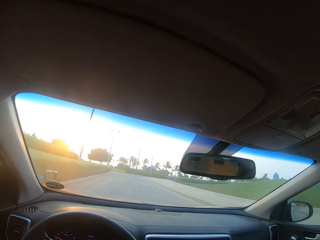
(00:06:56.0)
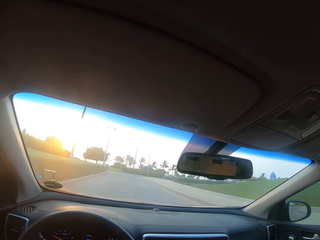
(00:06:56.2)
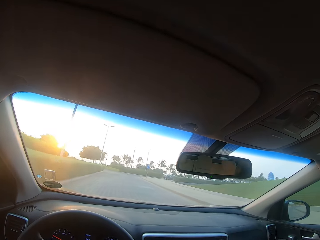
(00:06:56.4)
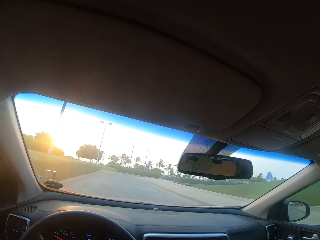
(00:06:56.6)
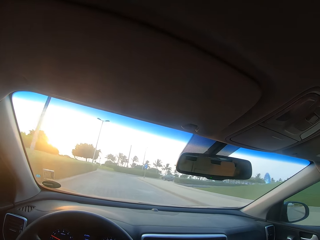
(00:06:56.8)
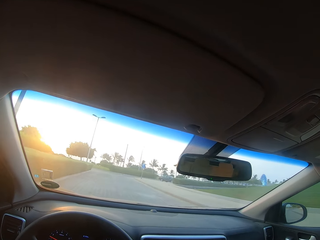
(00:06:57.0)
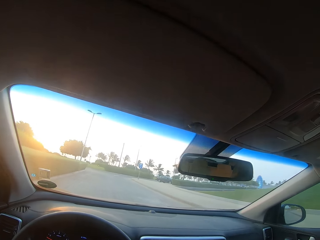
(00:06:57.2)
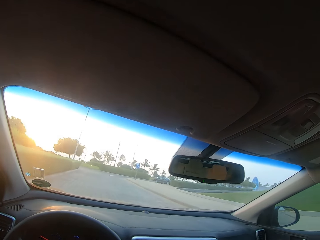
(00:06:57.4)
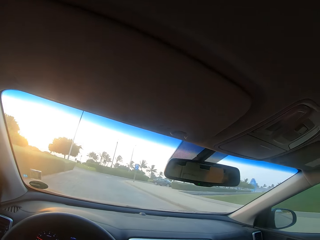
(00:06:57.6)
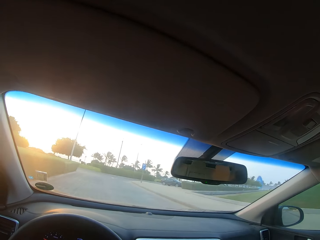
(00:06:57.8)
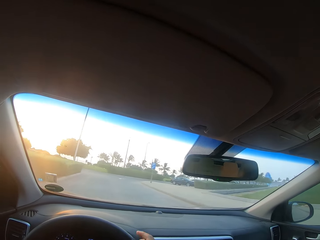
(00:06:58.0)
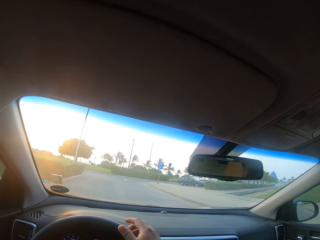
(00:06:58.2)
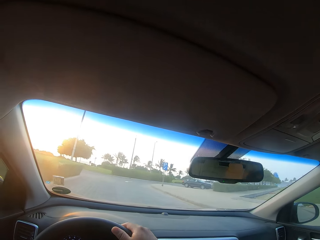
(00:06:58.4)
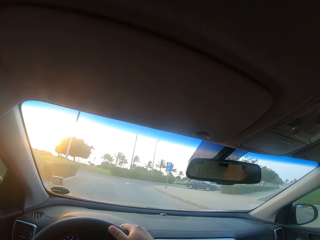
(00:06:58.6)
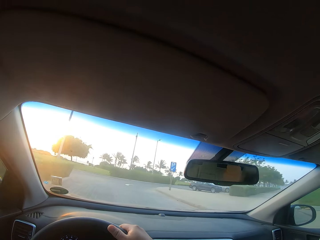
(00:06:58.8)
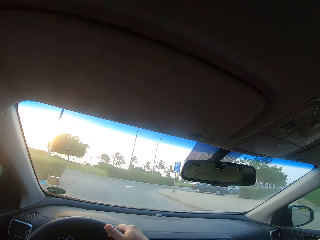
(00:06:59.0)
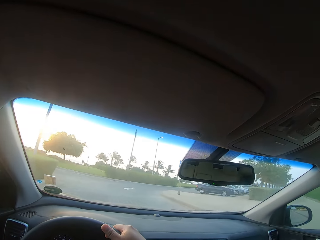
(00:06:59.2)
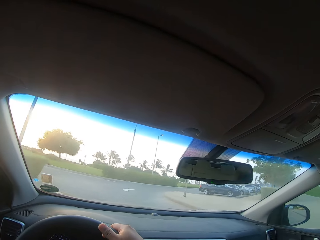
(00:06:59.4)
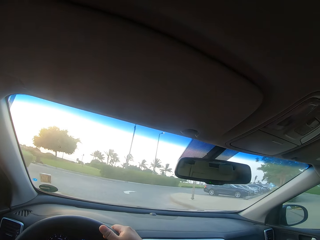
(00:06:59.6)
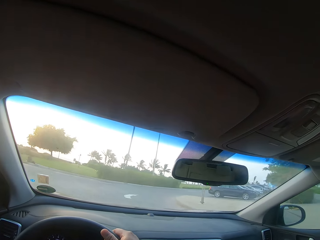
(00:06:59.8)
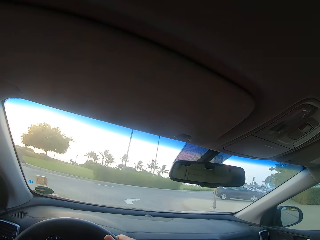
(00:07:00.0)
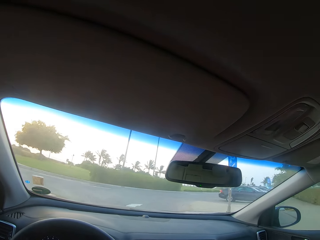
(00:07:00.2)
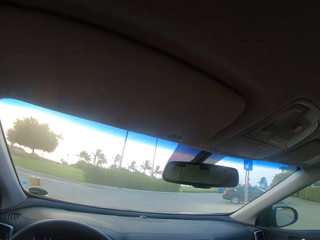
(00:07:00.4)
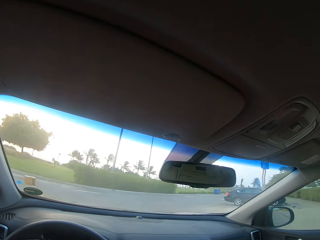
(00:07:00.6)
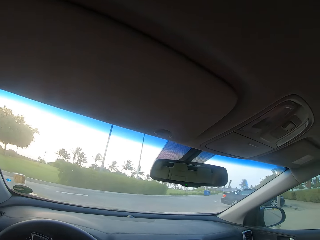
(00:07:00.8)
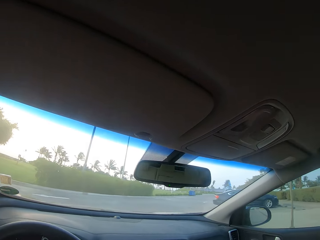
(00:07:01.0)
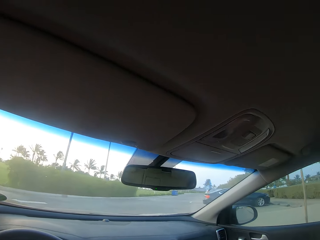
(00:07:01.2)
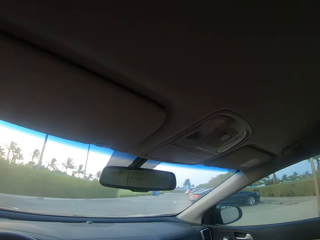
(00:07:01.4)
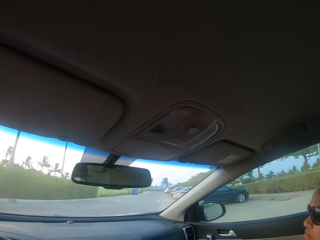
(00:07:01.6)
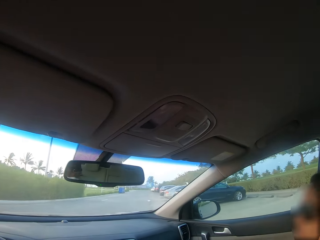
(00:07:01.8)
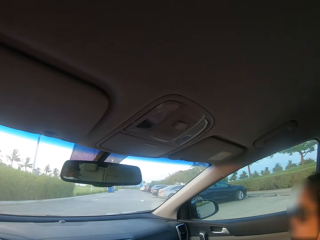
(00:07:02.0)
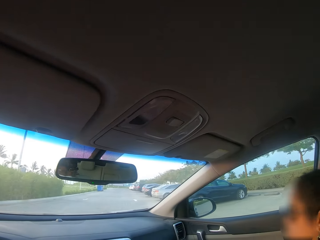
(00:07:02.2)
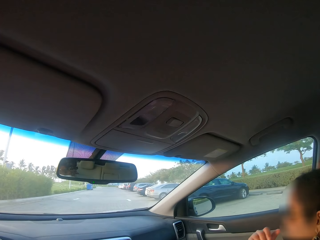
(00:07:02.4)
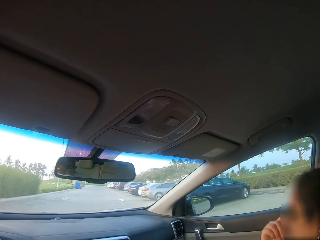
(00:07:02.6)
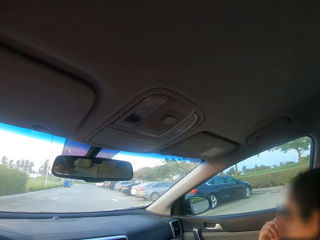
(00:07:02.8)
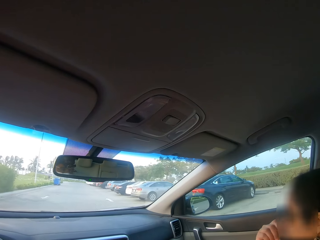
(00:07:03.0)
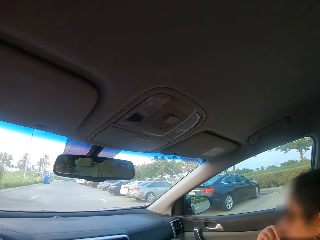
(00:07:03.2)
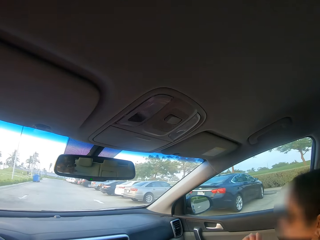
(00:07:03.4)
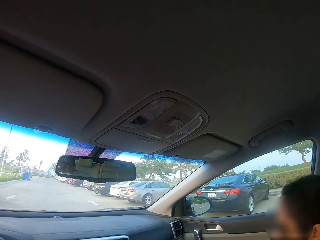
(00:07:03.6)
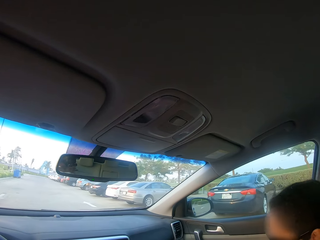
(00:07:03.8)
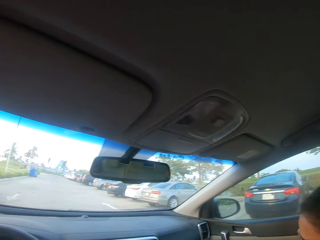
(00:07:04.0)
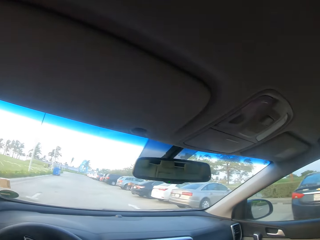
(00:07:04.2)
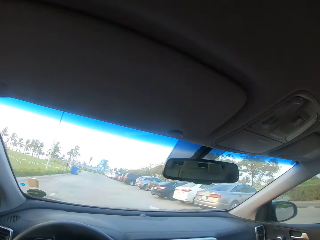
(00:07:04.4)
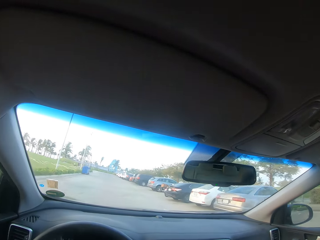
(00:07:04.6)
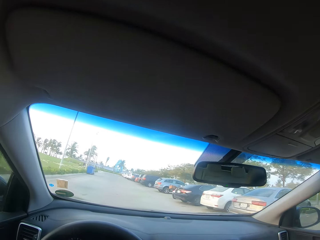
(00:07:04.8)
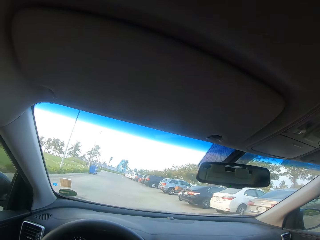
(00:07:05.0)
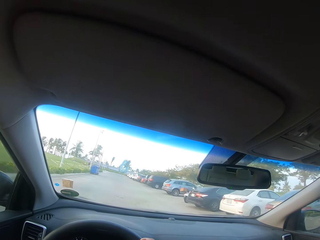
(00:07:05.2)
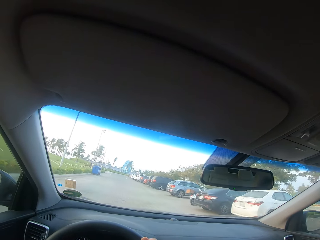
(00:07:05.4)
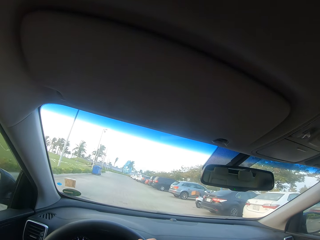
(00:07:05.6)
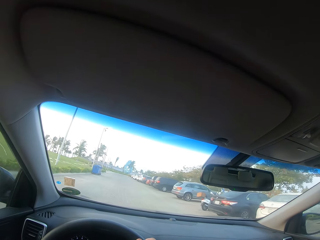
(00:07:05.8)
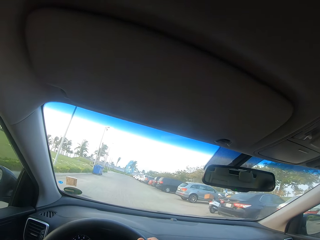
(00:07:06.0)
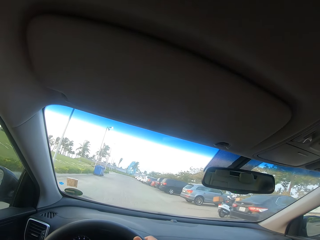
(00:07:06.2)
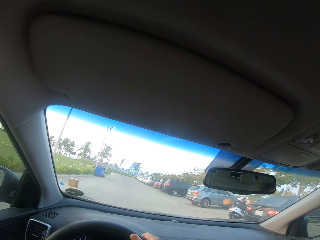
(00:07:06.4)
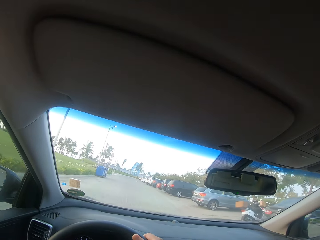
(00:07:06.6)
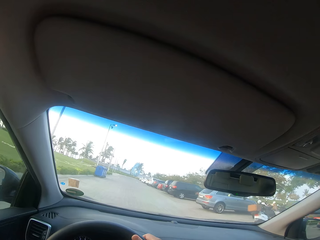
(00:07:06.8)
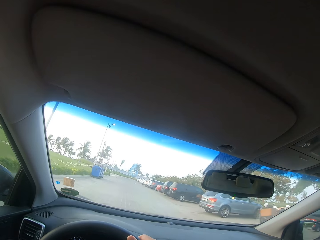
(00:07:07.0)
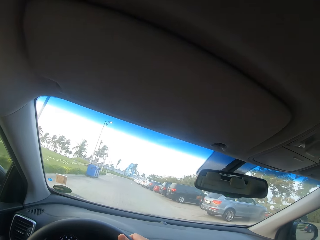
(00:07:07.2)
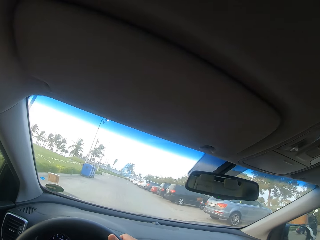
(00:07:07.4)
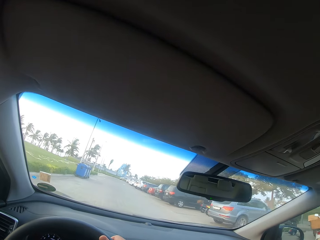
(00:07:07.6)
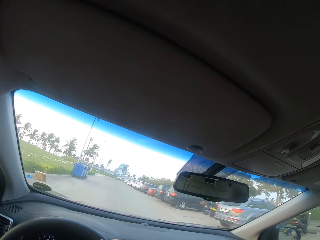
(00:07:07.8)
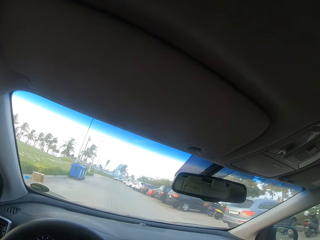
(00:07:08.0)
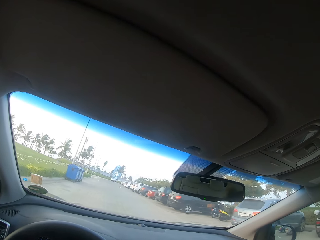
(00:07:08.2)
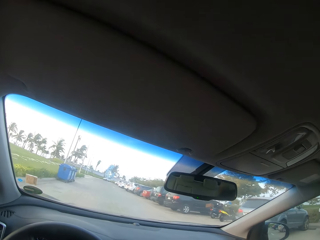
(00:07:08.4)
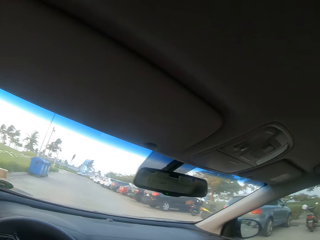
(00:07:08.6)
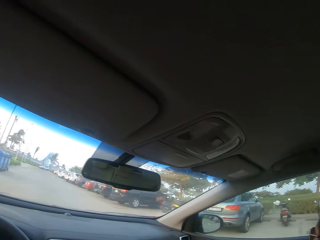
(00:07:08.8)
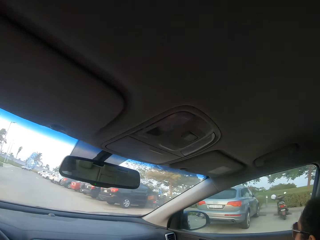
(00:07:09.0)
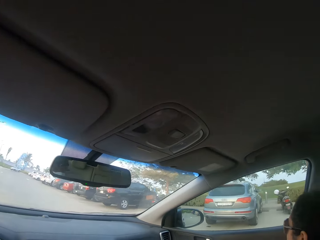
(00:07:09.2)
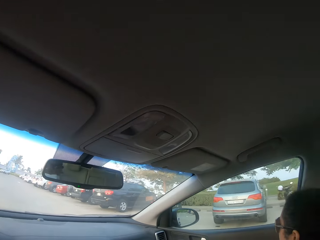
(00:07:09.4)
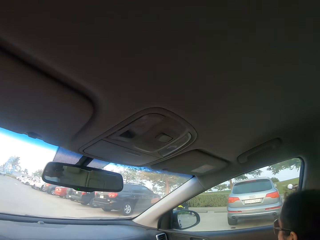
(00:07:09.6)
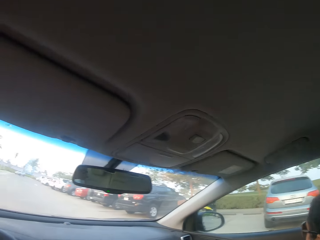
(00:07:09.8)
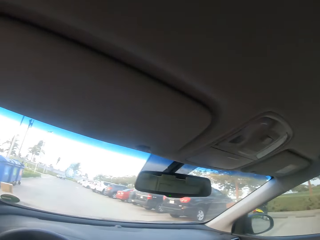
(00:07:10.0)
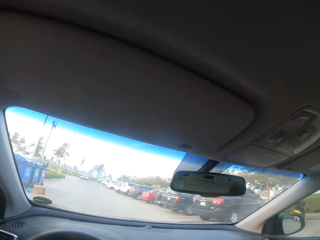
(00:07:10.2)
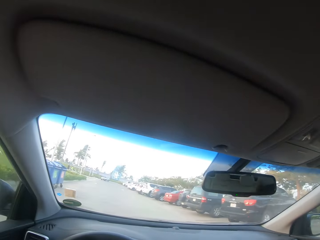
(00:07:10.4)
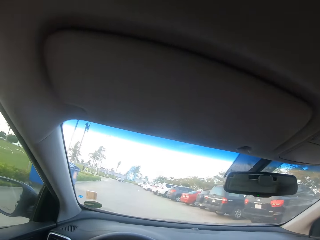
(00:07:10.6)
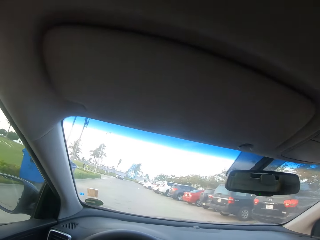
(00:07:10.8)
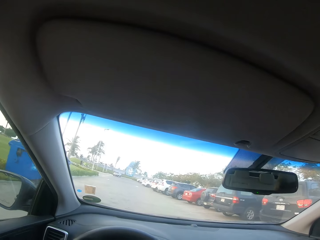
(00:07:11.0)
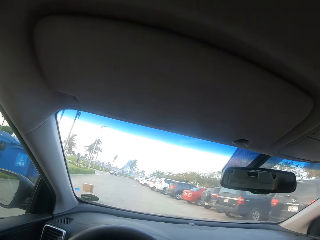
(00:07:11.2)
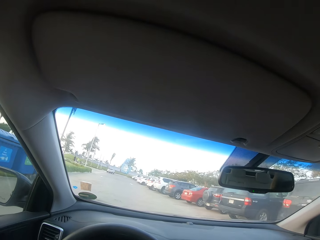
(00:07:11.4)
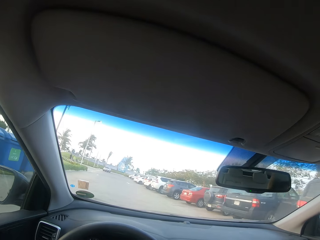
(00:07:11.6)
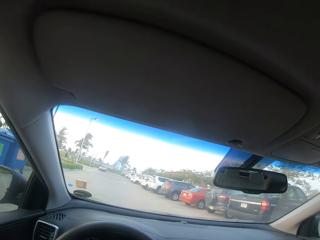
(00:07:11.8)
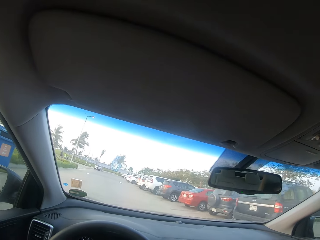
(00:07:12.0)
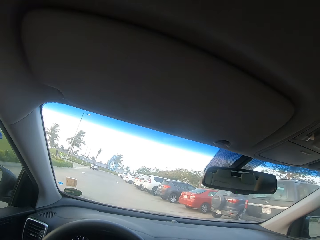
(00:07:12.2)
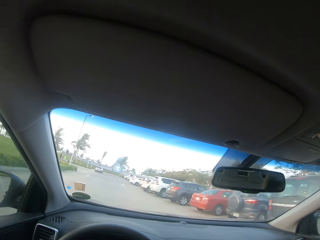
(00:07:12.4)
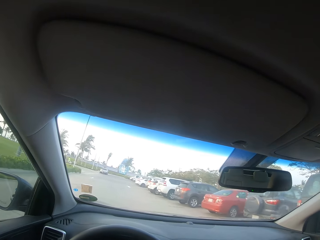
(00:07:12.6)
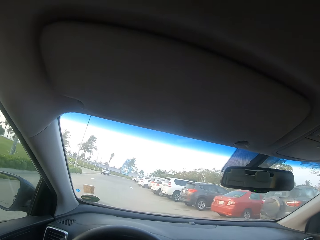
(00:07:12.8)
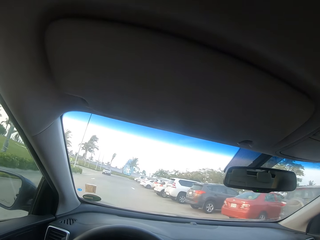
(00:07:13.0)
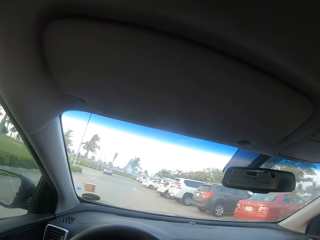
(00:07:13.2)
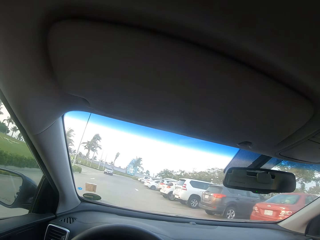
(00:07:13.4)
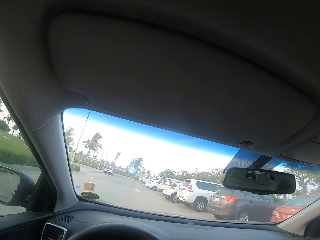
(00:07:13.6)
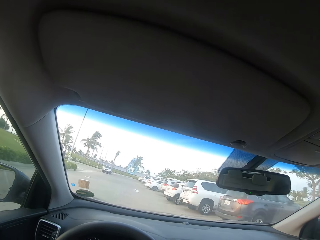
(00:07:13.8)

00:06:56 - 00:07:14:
The camera wearer drives the car on a highway. They take a corner turn. They pass the parked cars. They drive the car on the highway.

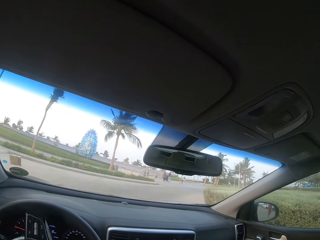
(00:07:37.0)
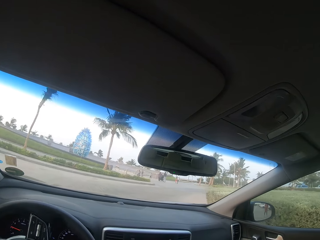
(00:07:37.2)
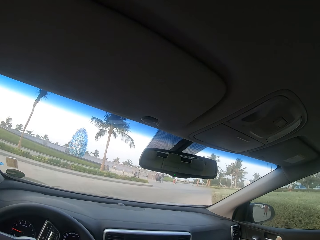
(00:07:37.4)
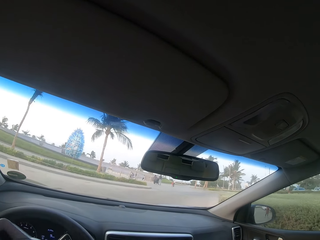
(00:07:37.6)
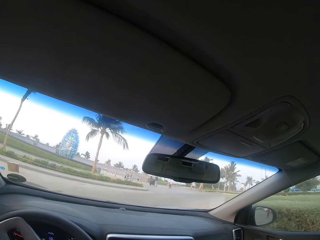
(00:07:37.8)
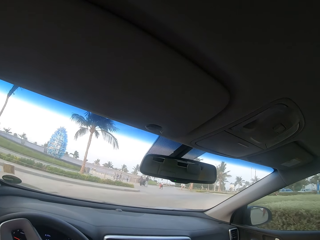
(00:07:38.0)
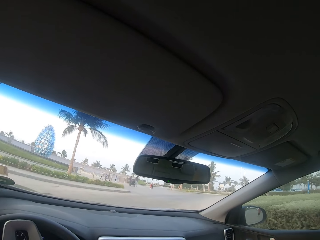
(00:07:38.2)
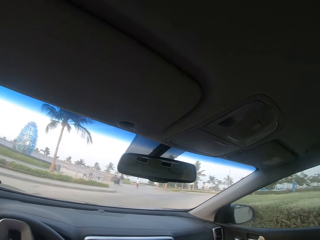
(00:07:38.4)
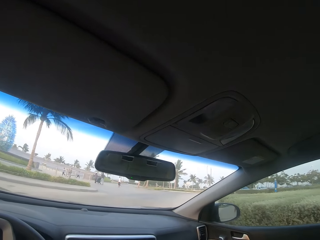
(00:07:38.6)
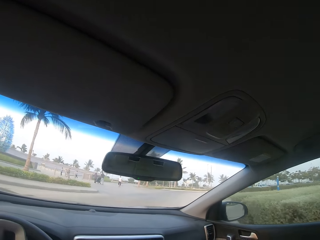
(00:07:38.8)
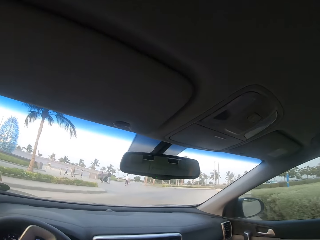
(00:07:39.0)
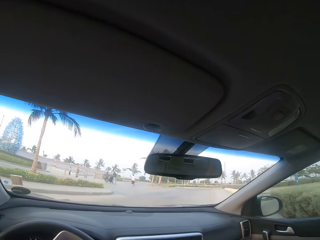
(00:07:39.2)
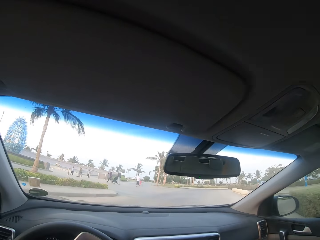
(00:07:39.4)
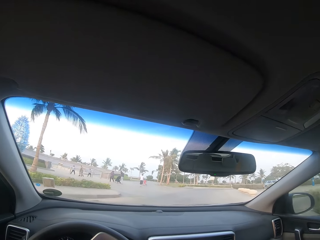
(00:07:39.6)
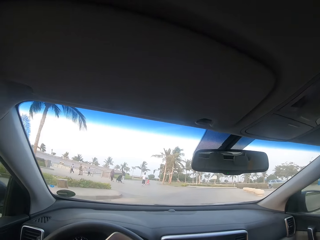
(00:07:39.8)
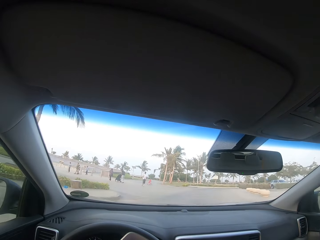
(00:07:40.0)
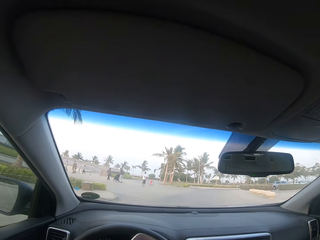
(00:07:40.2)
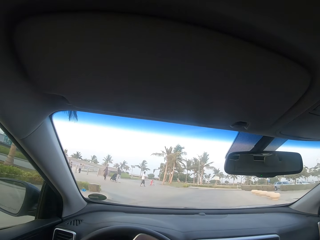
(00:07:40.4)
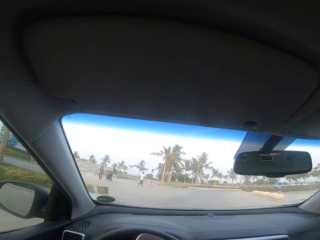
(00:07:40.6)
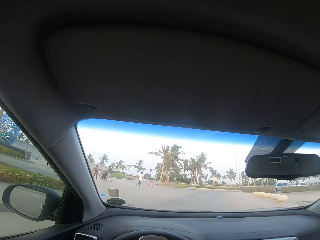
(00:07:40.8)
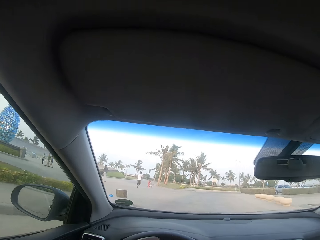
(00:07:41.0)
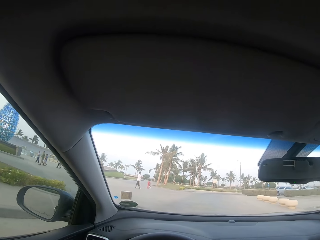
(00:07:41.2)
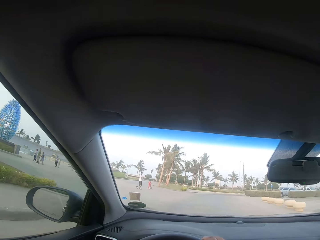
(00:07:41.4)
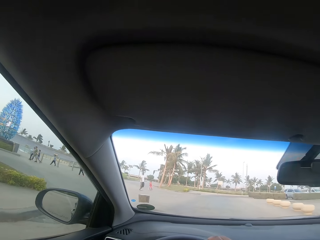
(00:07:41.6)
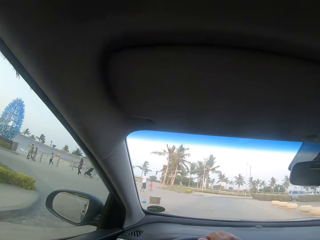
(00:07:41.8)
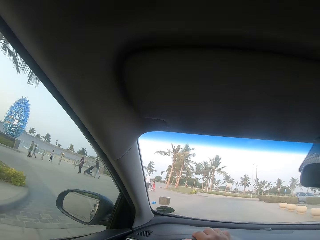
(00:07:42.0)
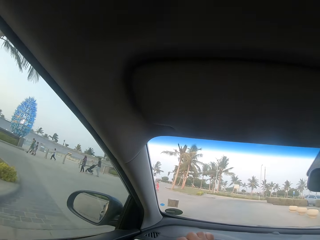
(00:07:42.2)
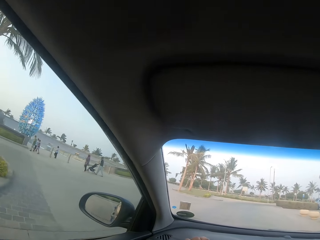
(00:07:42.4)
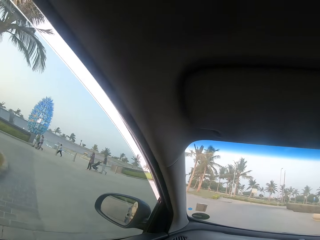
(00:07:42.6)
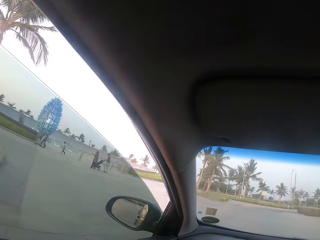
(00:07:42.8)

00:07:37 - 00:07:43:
The camera wearer drives the car.
